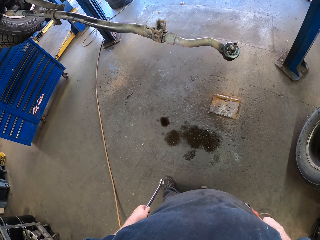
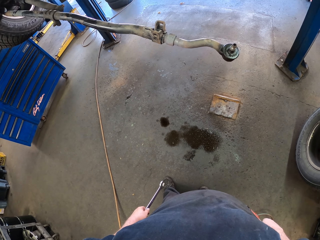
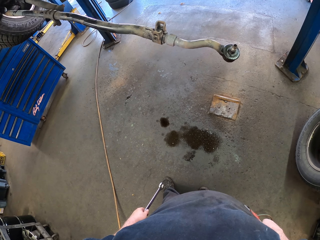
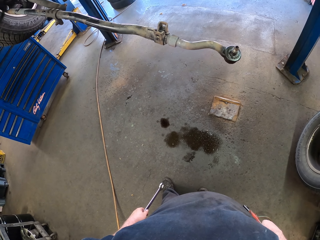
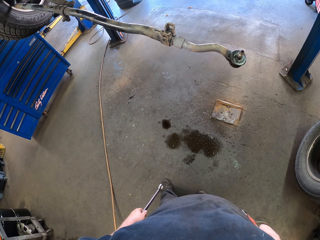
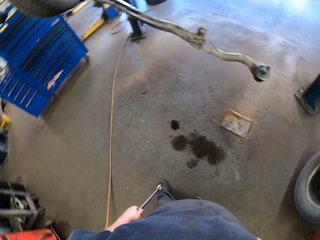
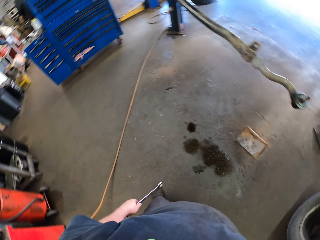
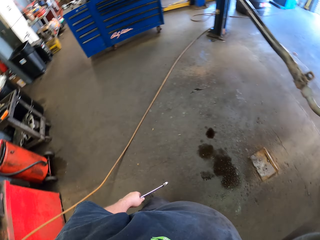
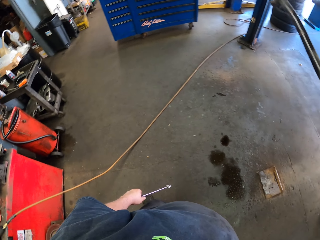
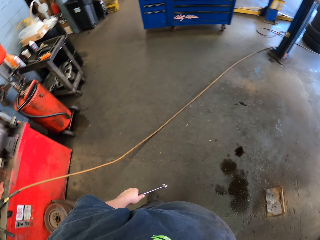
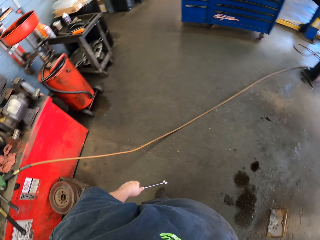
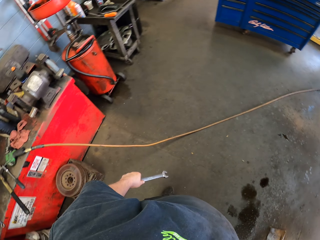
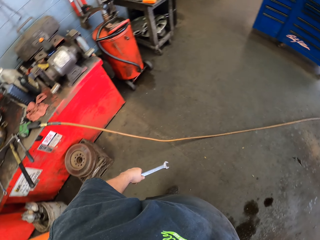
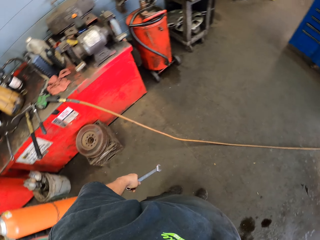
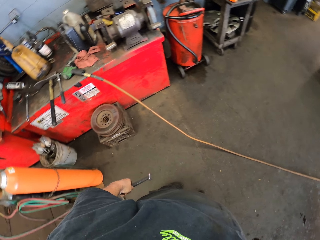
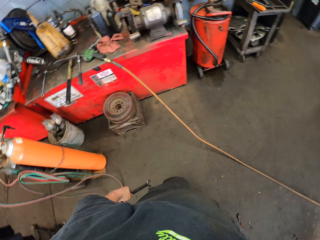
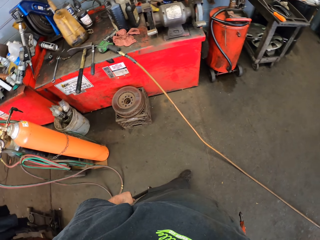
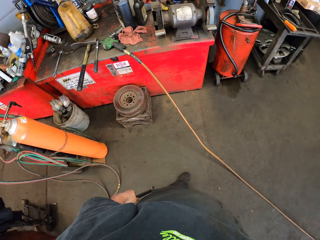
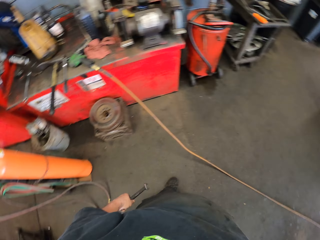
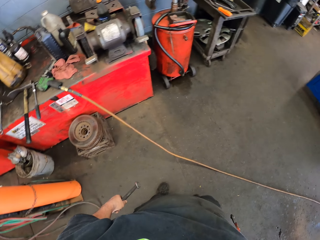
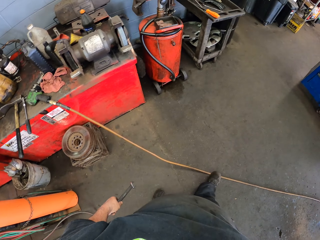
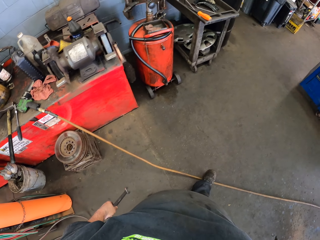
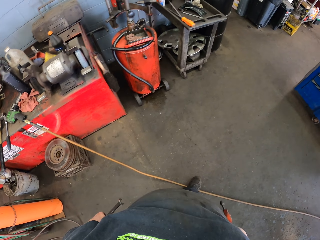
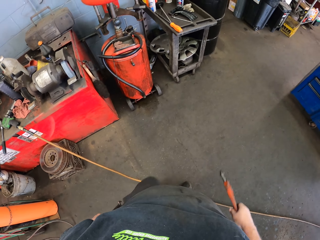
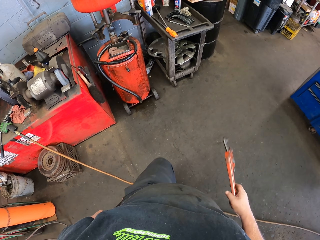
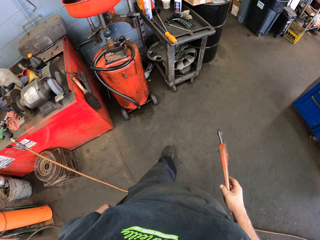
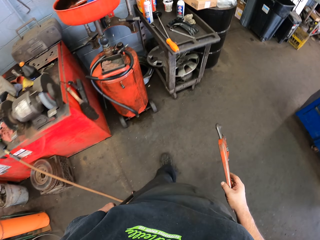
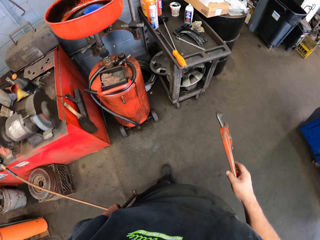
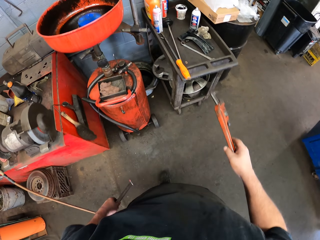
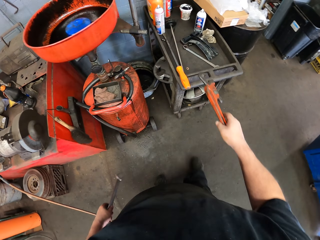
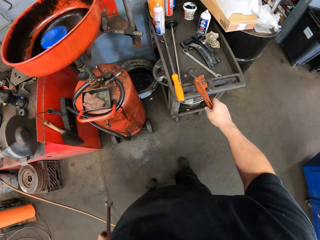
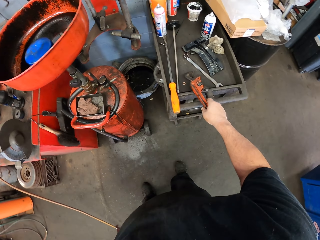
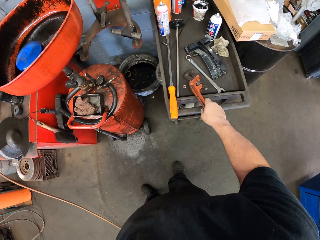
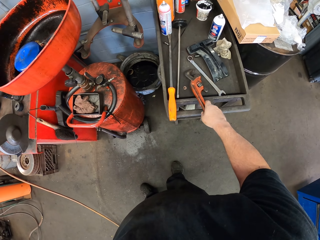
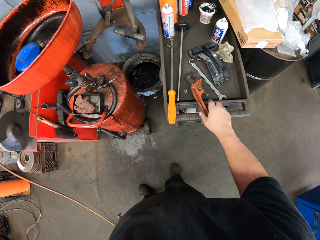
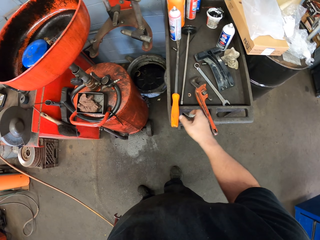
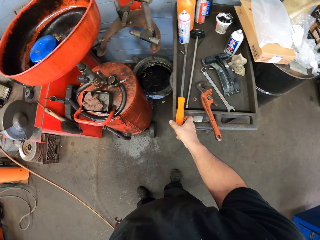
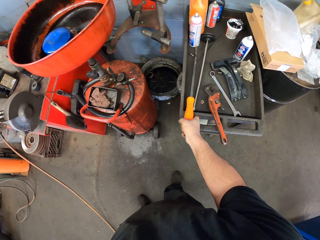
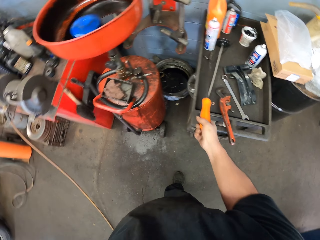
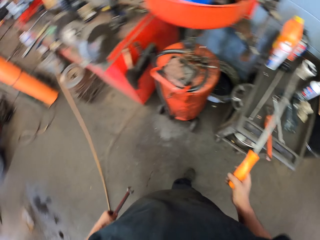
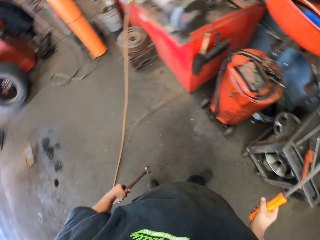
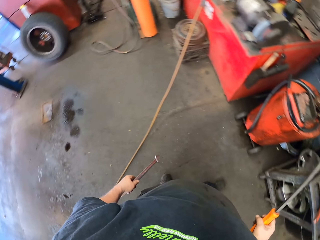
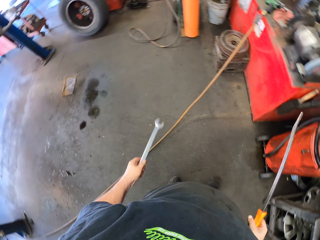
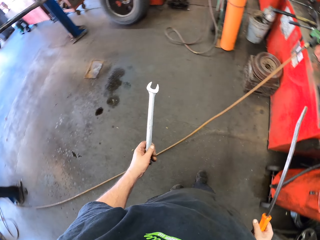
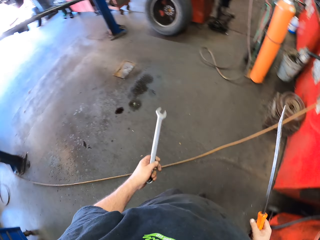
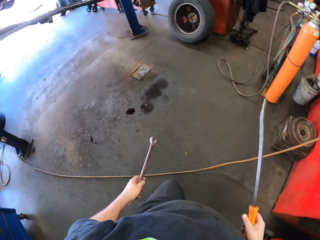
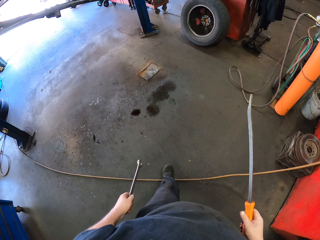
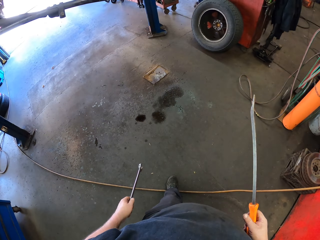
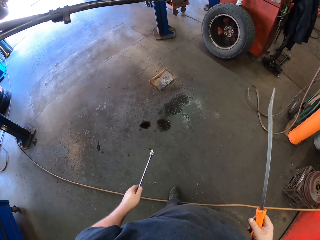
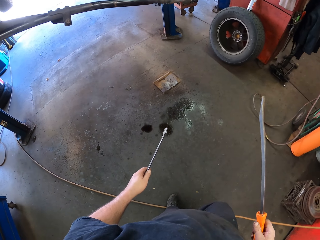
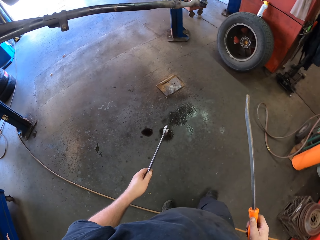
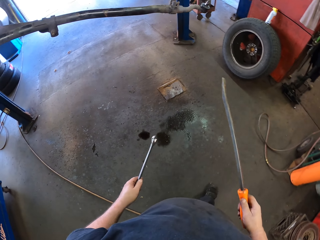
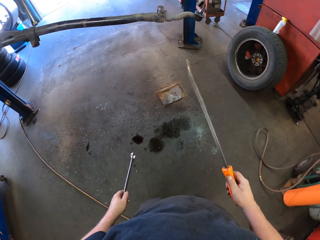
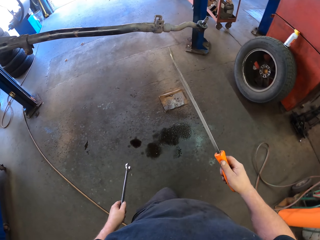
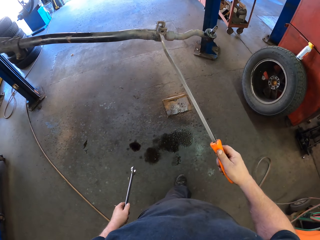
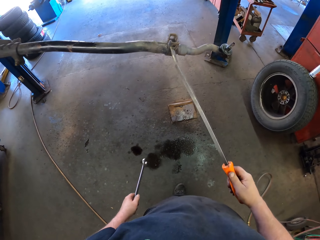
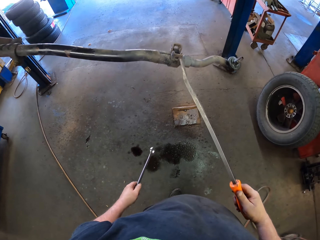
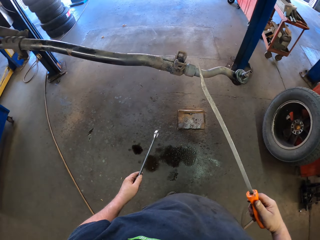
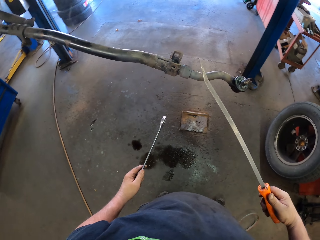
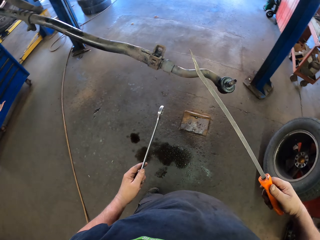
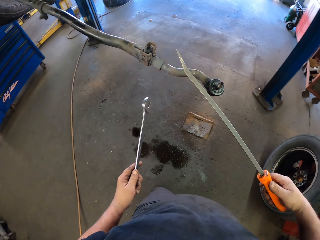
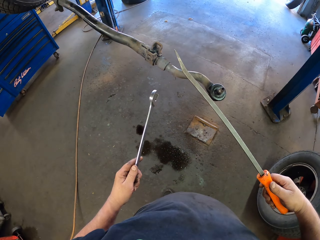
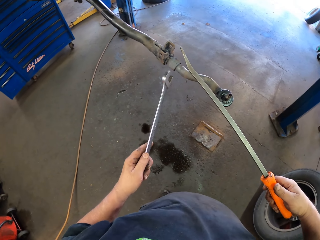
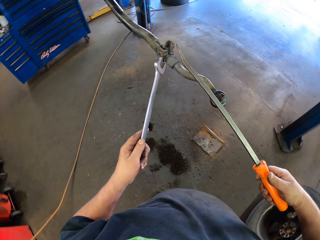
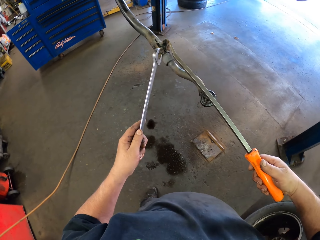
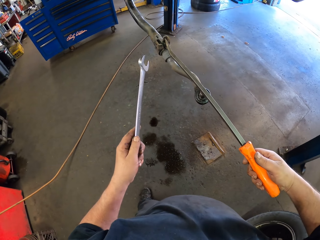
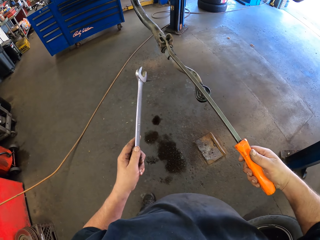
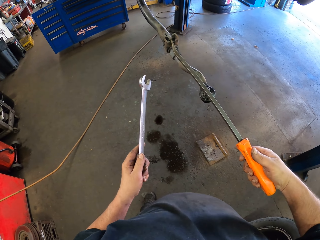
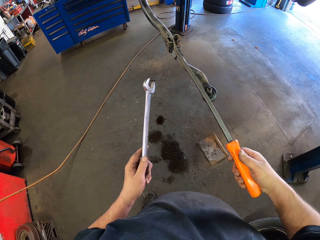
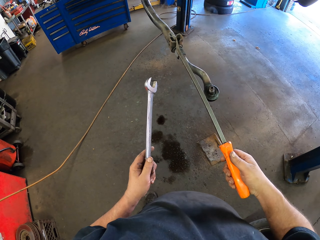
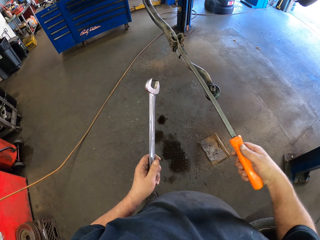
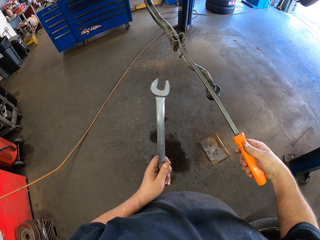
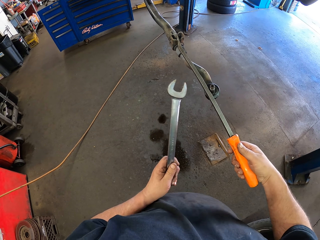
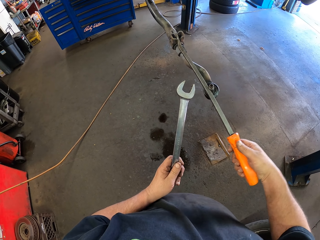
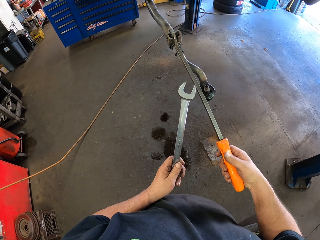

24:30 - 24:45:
The camera wearer turns around. They walk in the garage. They put the pipe wrench on the table or trolley. They take an iron bar or pry bar. They turn around. They walk in the garage. They put the iron bar on the metal. They turn around. They pull the stabilizer bar bushing with the pry bar.

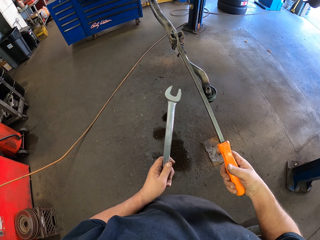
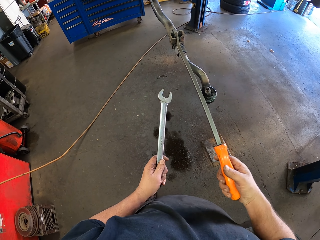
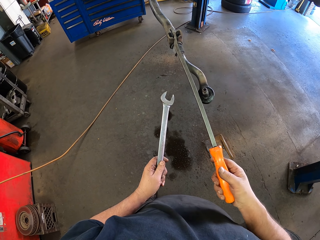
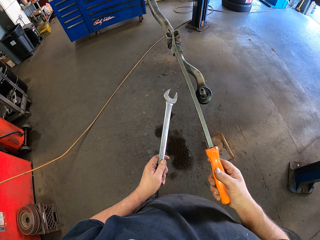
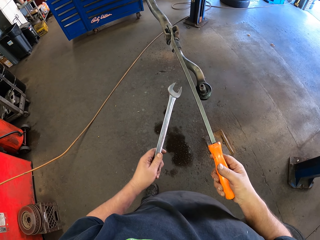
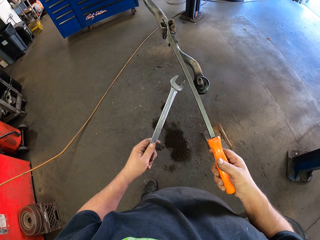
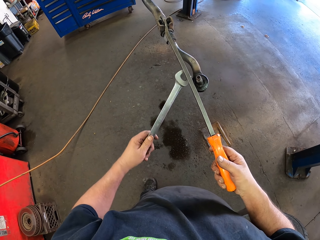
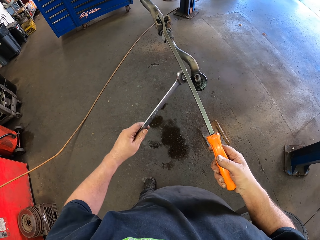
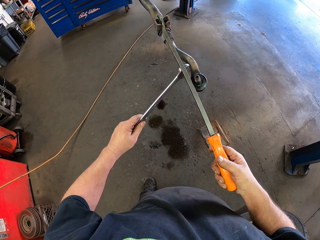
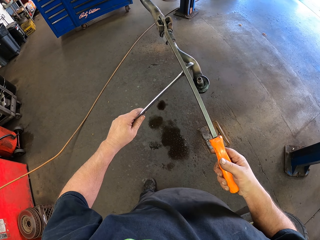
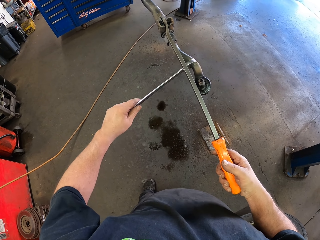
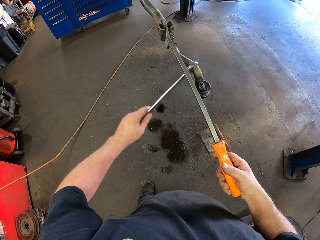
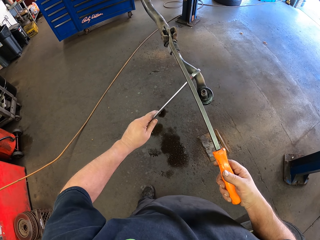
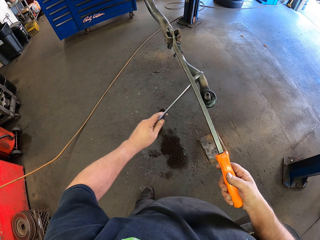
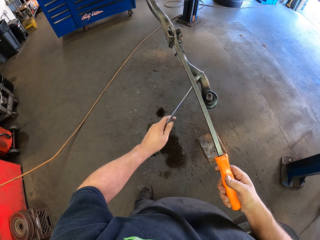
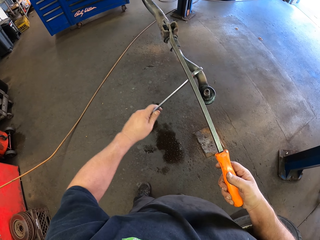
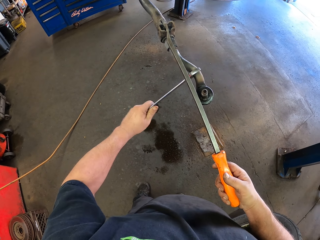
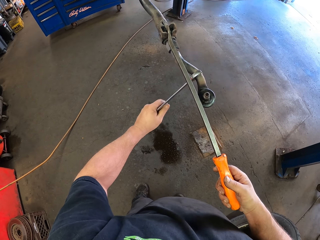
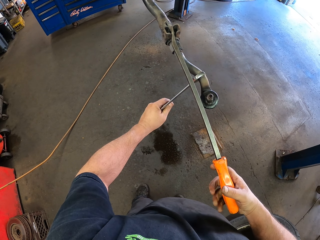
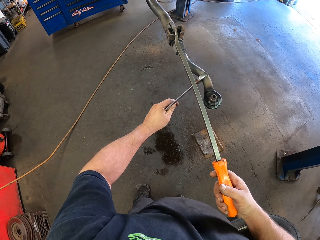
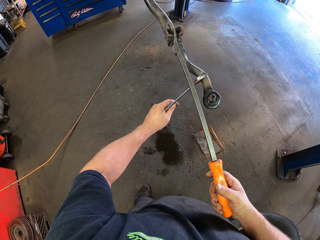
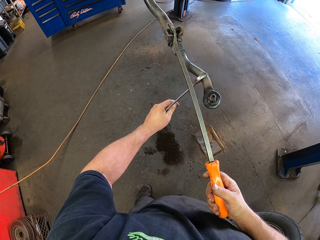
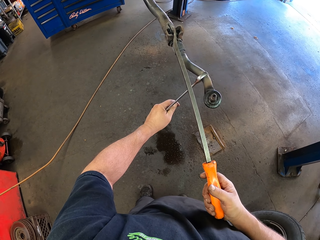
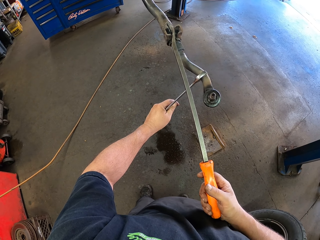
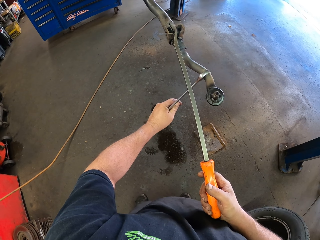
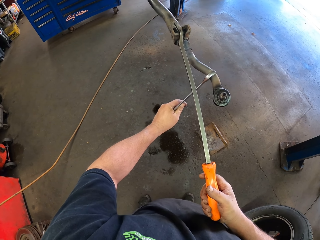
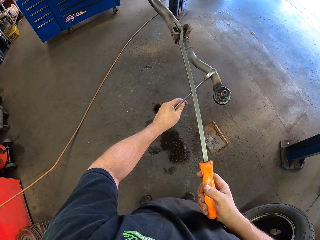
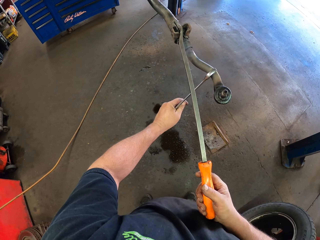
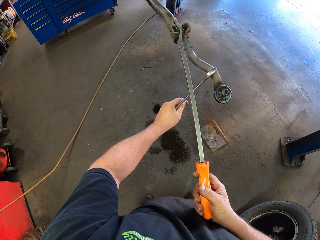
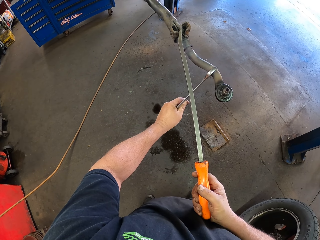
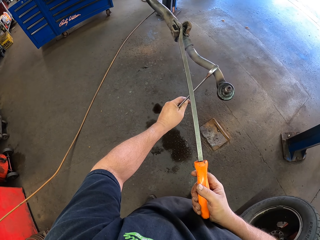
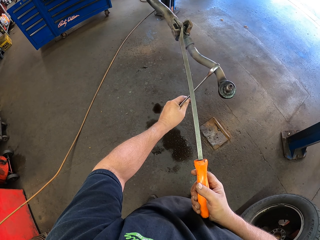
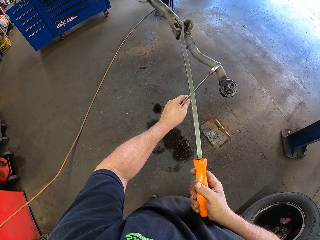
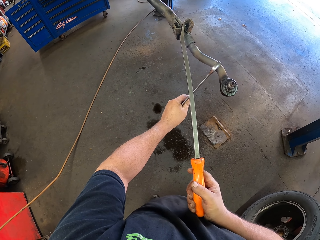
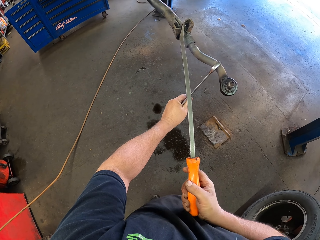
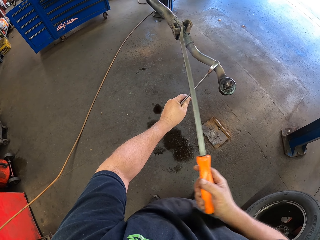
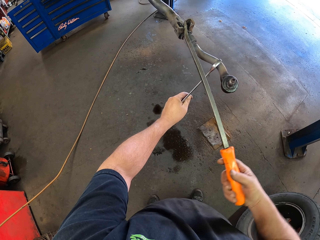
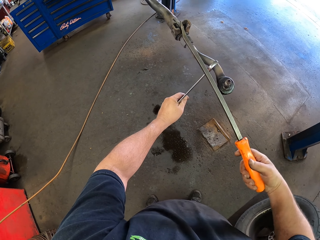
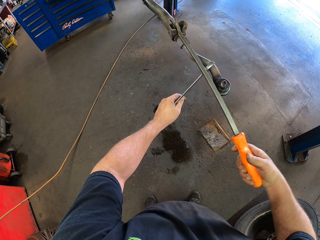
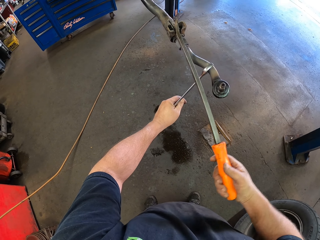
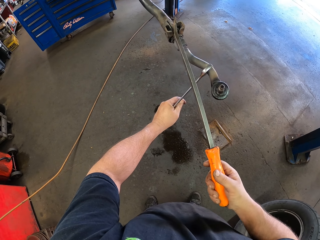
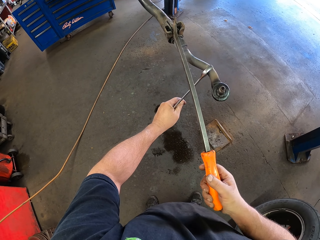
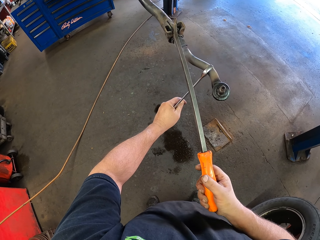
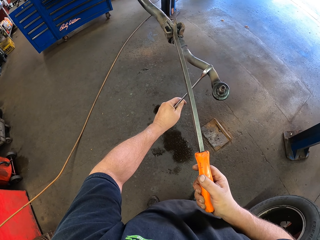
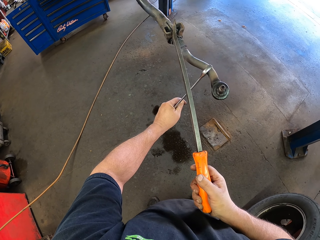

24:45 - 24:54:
The camera wearer adjusts the metal with an iron bar. They hold the metal with a spanner. They adjust the metal with the iron bar. They hold the stabilizer bar with the spanner. They pull the stabilizer bar bushing with the pry bar.
